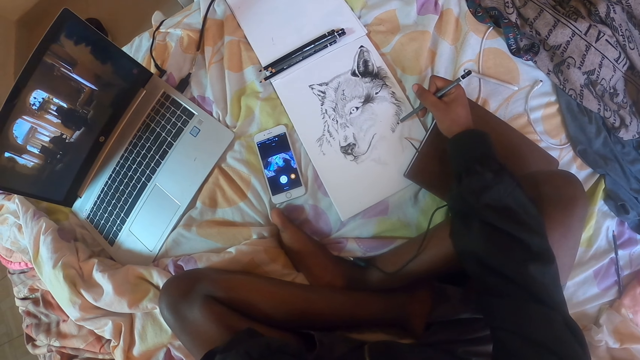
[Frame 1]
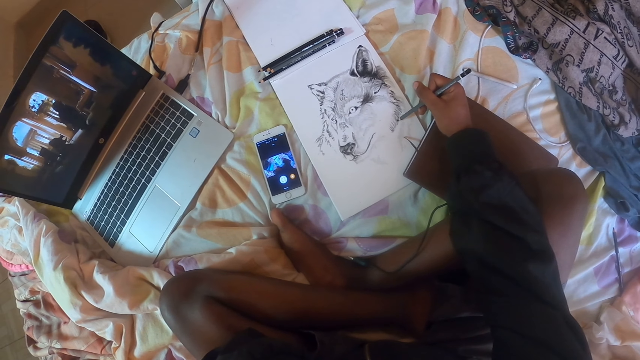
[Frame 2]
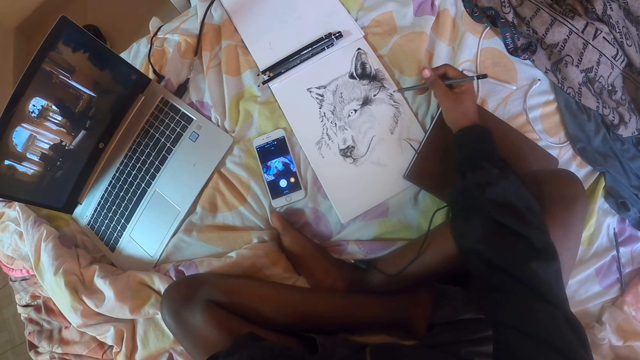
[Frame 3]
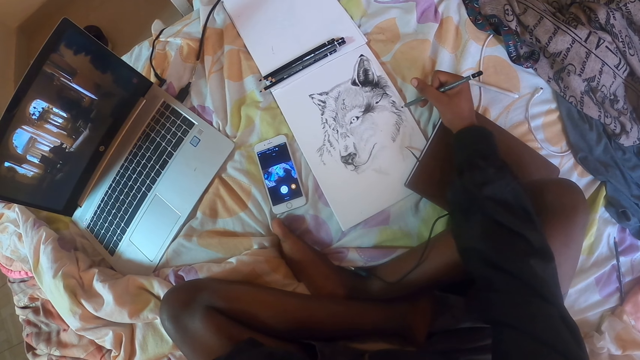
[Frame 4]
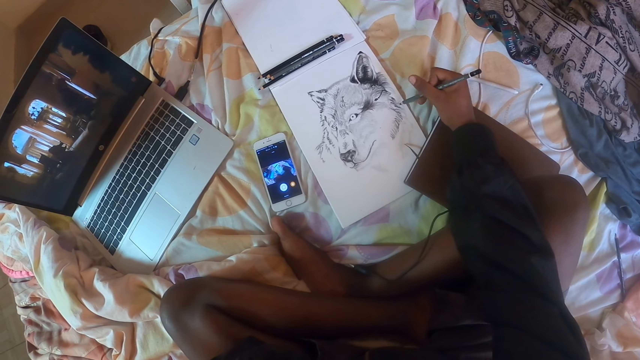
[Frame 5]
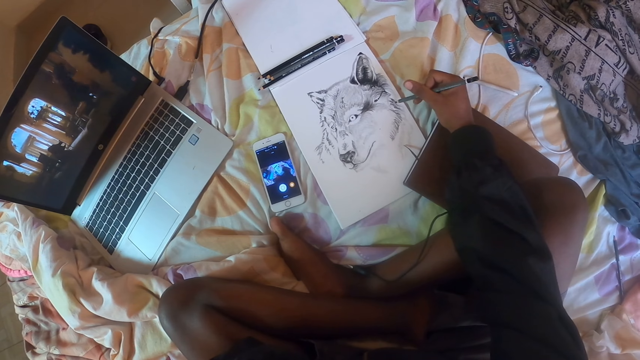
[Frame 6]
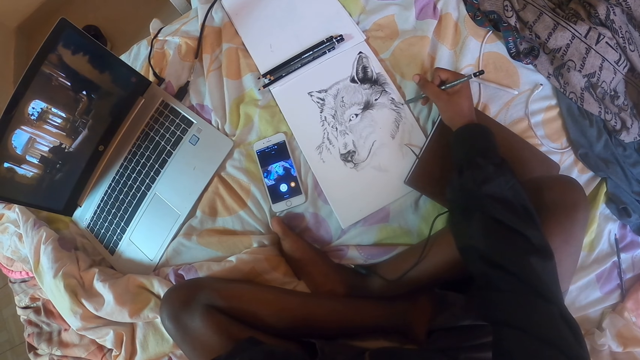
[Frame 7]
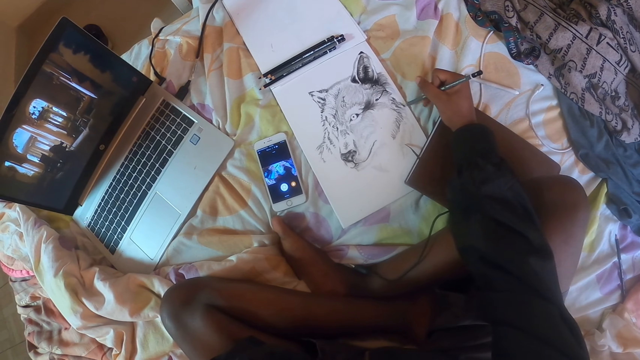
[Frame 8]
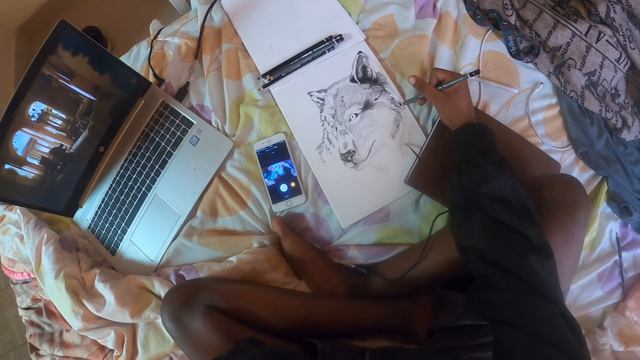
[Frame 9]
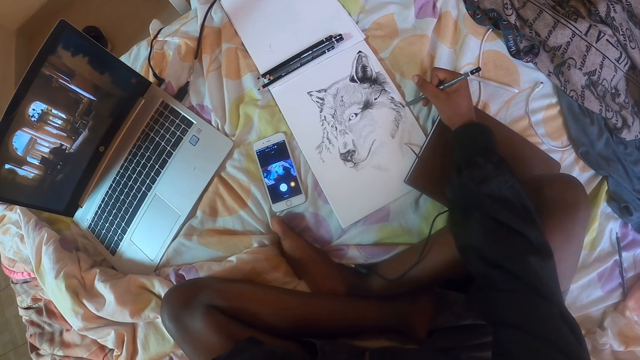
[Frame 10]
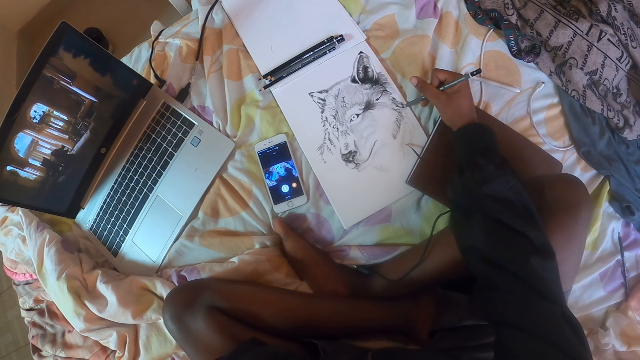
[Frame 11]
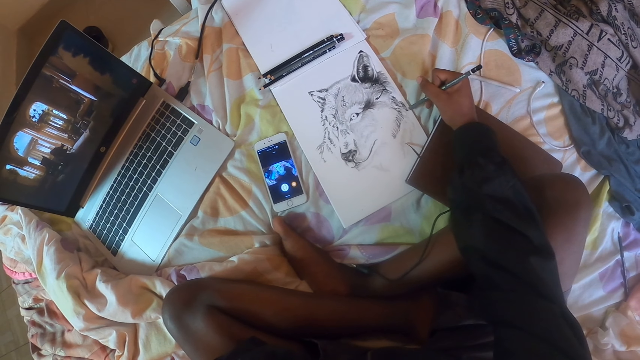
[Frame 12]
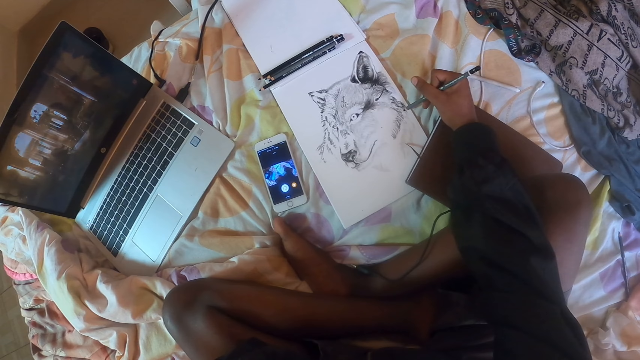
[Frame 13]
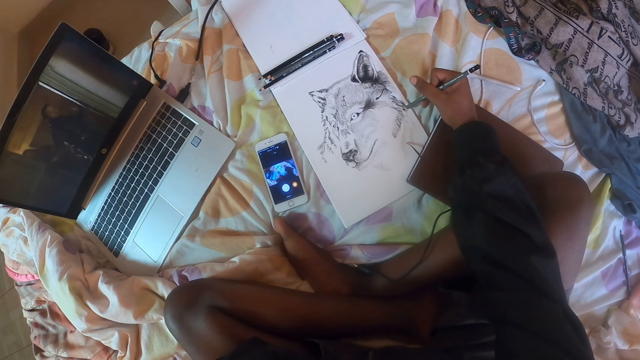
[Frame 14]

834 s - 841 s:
The camera wearer straightens a hand. They draw a dog picture with a pencil.

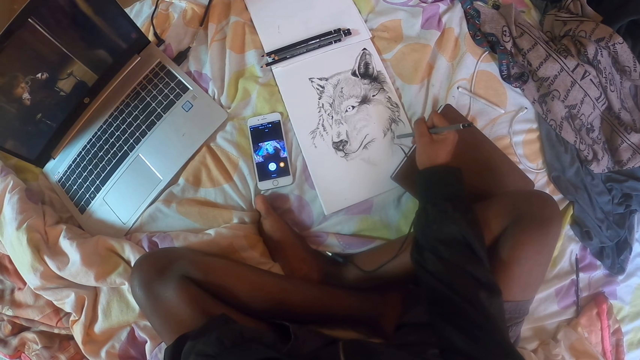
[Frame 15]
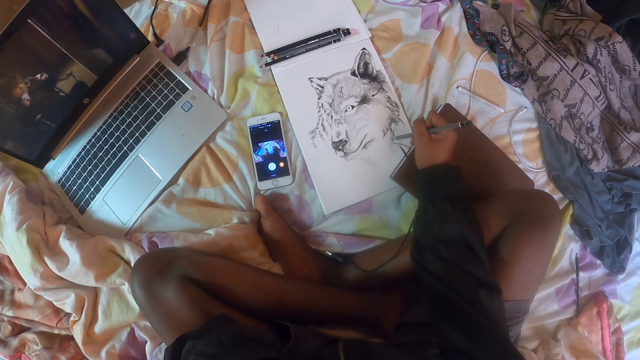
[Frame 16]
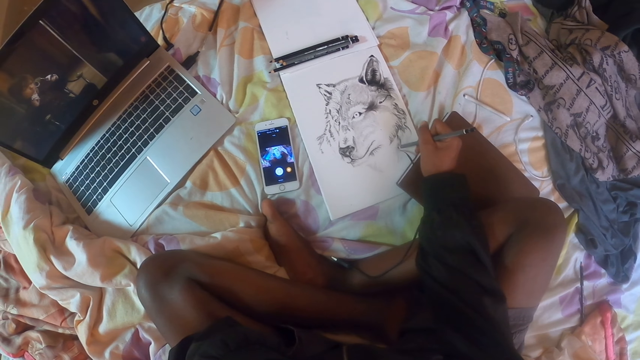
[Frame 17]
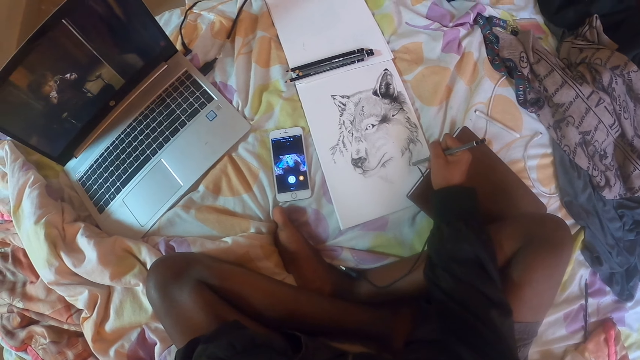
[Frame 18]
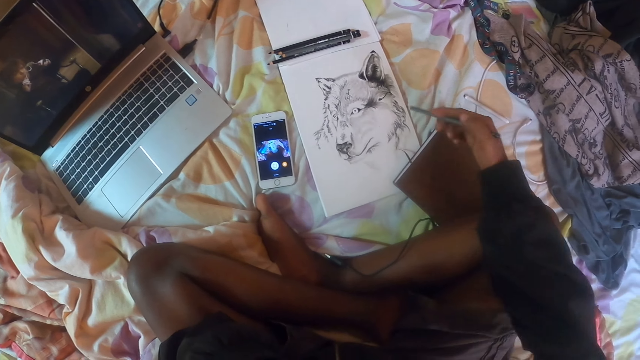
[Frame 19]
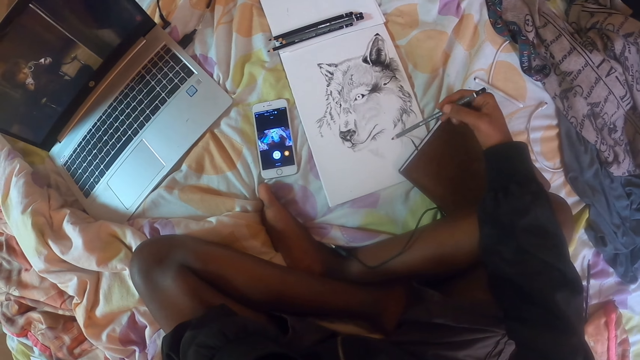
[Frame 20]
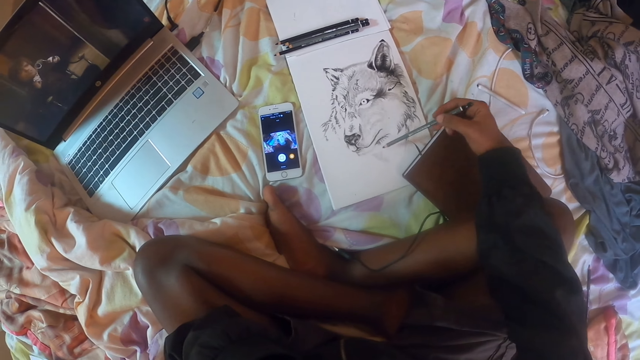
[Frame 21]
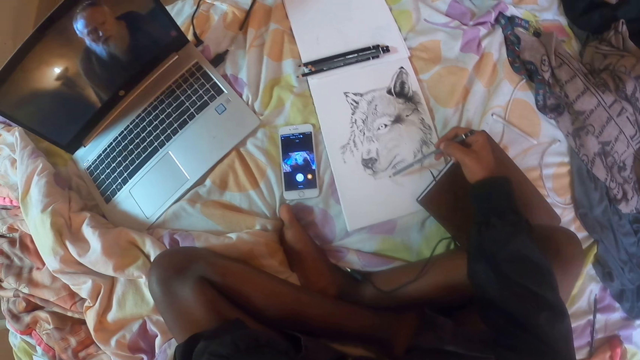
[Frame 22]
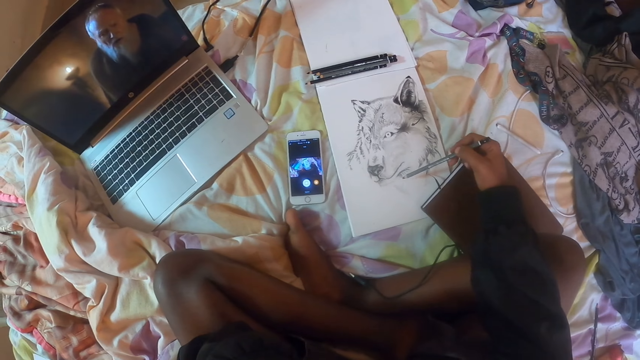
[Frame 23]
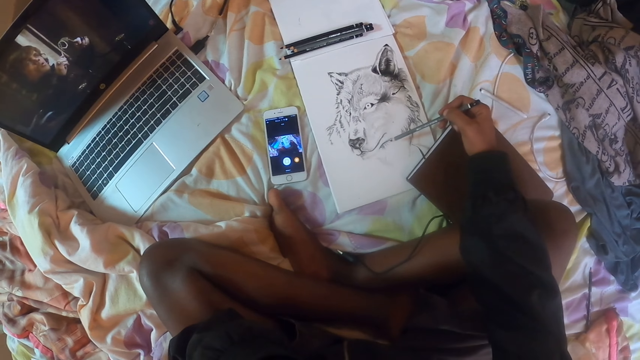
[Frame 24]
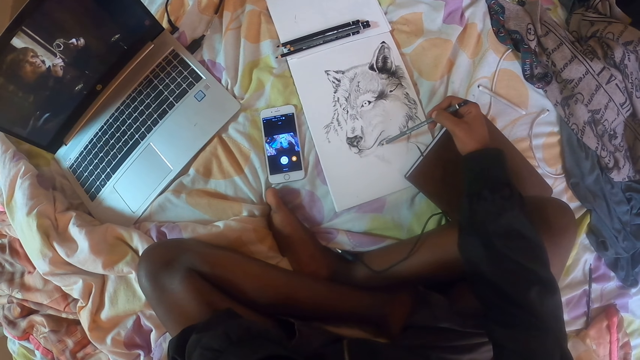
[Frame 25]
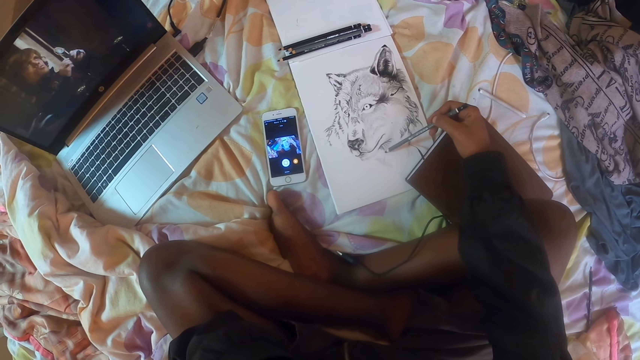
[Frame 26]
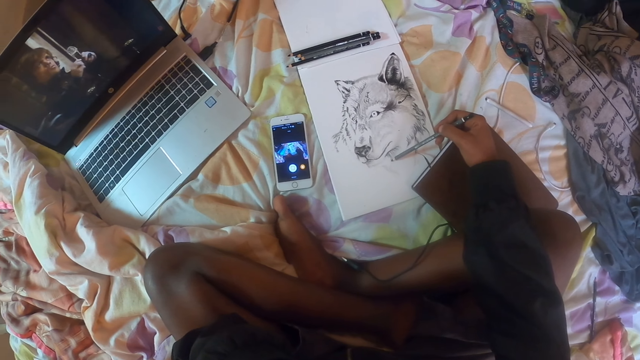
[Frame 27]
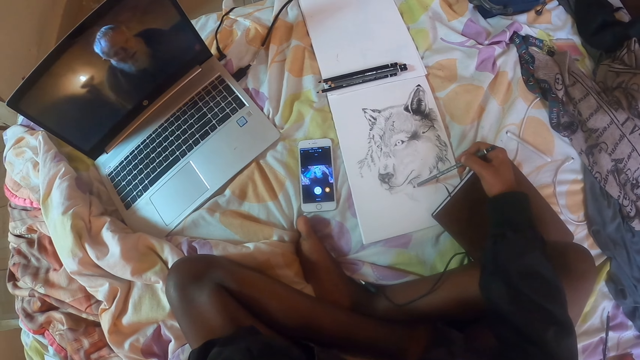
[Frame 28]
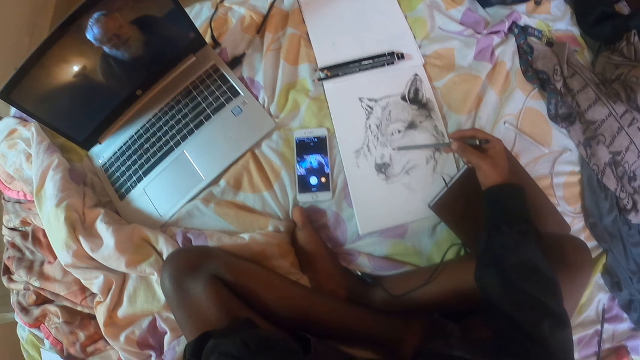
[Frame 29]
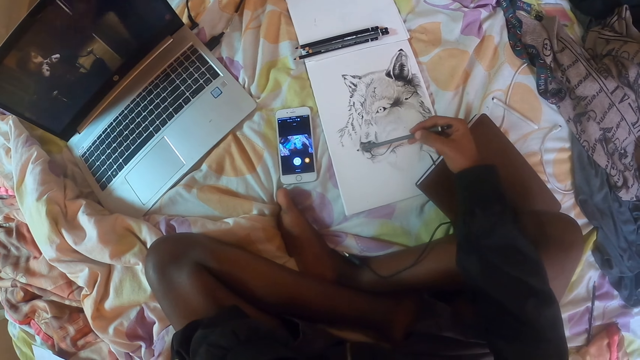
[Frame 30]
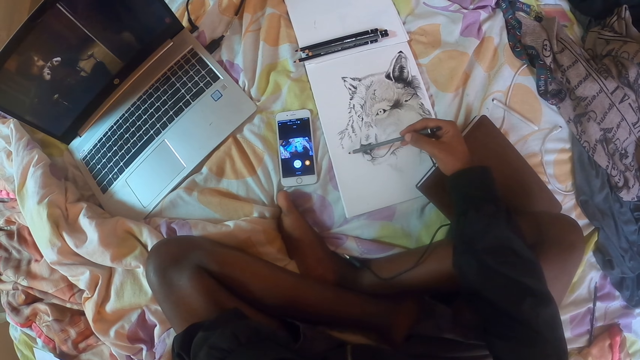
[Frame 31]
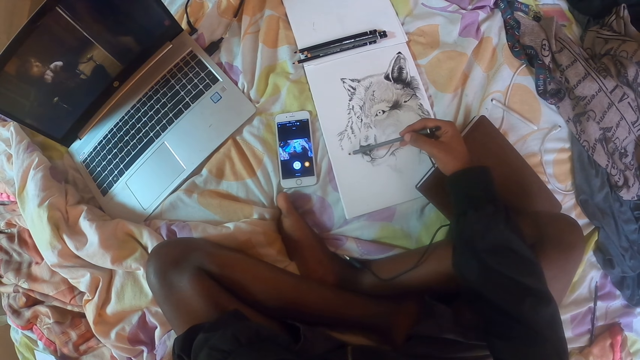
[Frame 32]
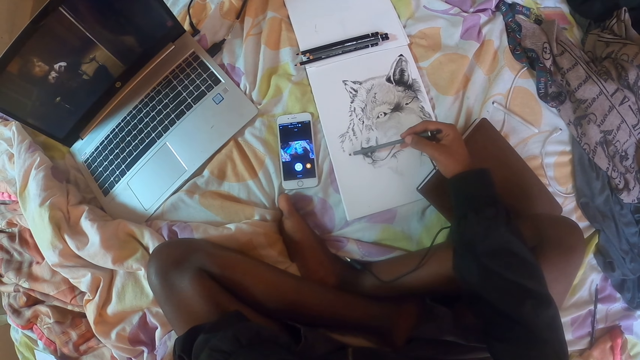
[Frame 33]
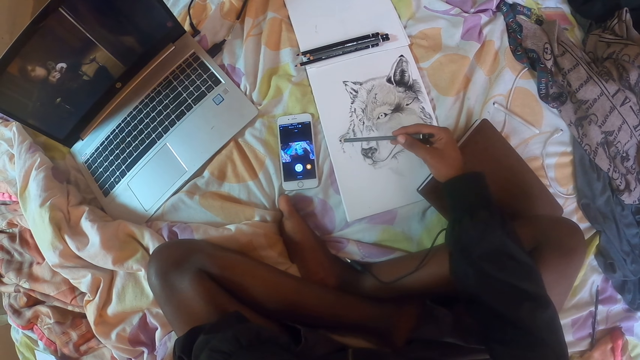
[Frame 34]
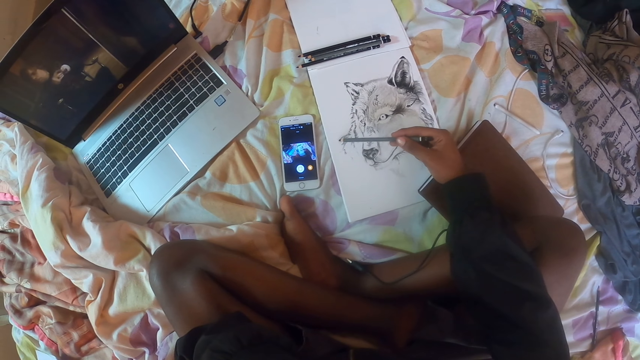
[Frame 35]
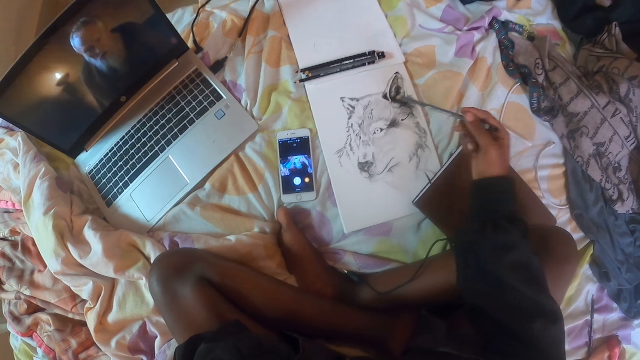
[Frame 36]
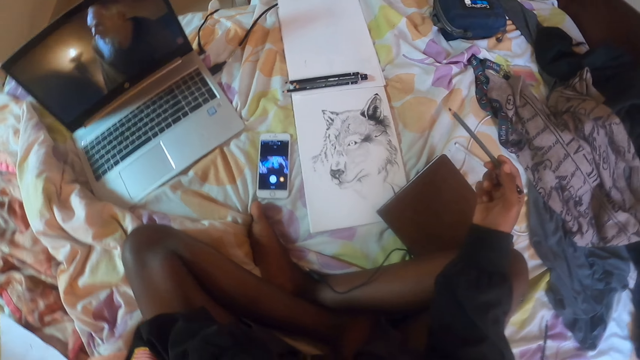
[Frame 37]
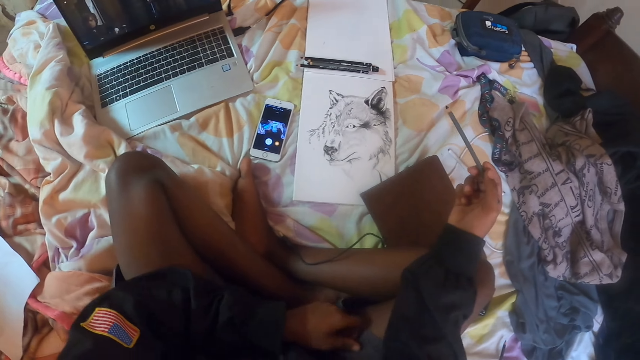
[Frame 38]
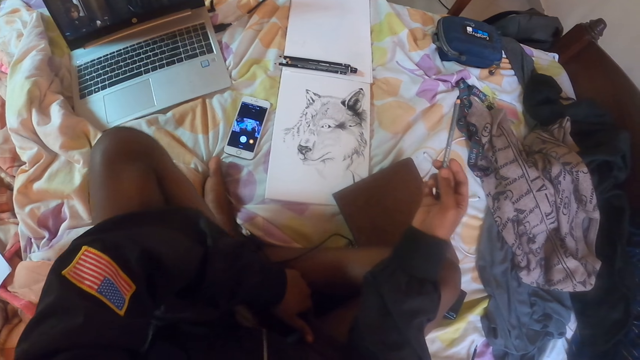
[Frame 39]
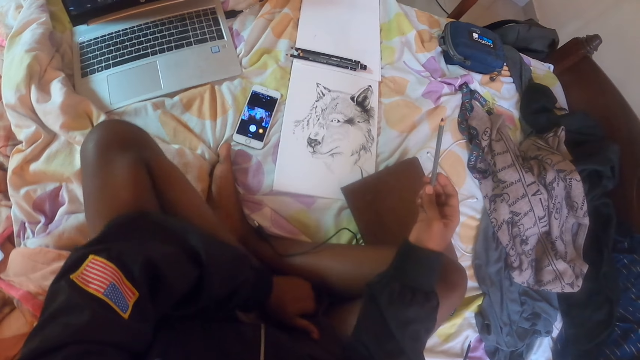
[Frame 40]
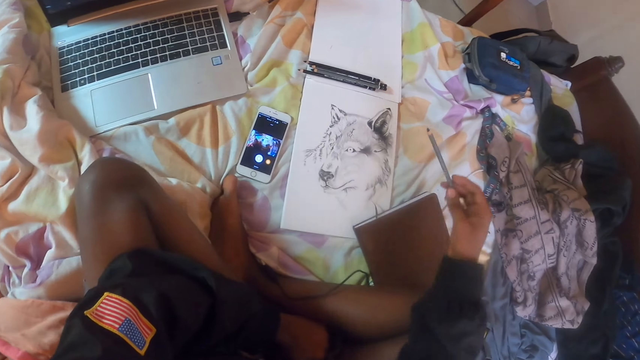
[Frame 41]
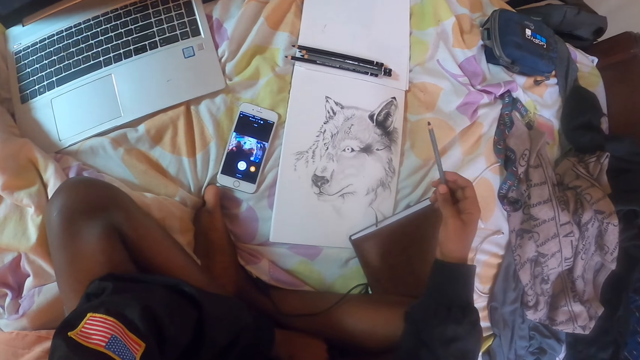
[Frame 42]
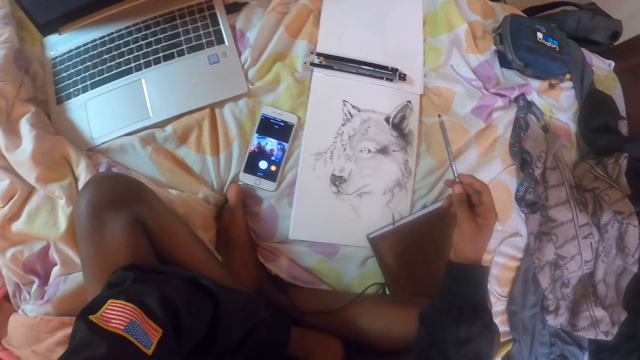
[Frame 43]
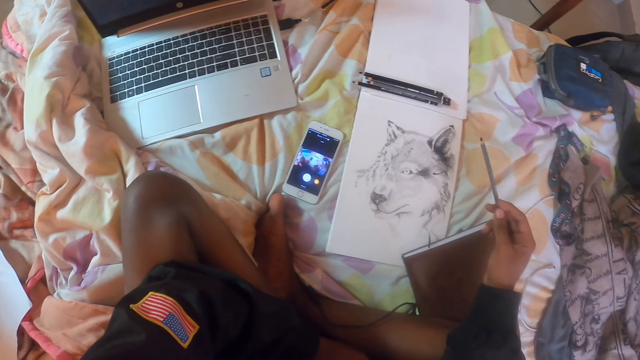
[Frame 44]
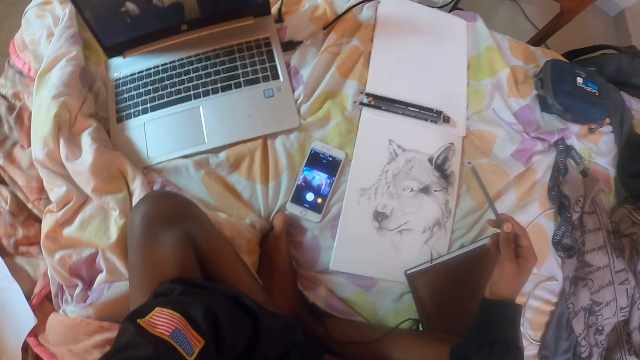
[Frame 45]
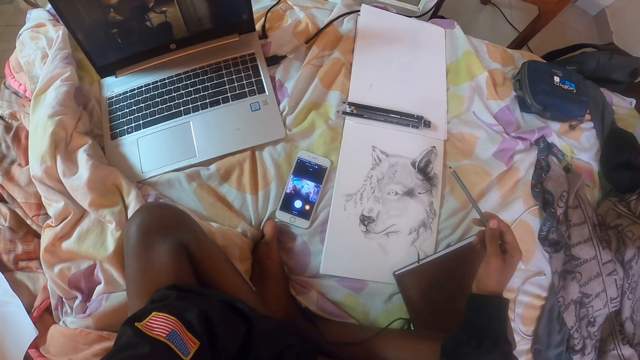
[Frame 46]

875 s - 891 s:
The camera wearer straightens a hand. They draw a dog picture with a pencil. They straighten the hand again. They remove the pencil from the picture. They straighten the legs. They look at the picture drawing.
